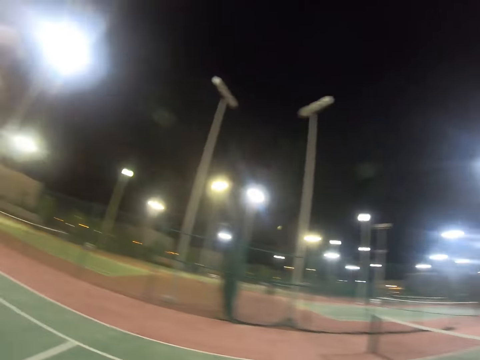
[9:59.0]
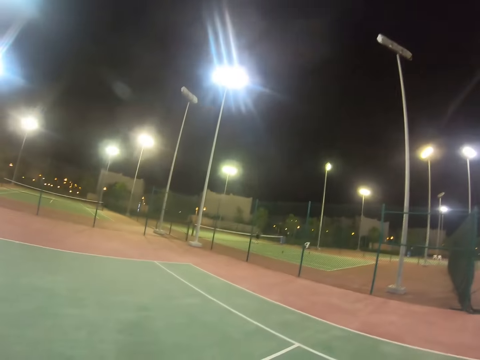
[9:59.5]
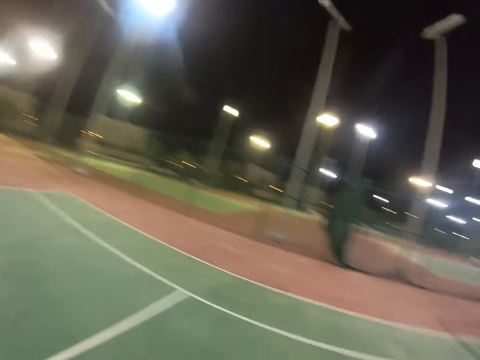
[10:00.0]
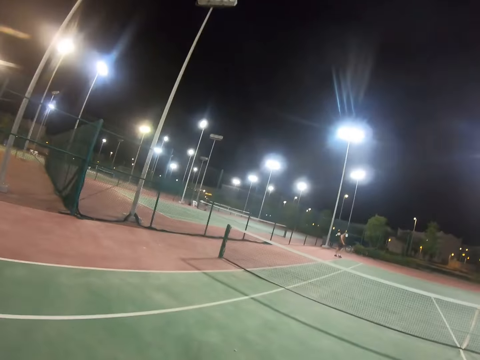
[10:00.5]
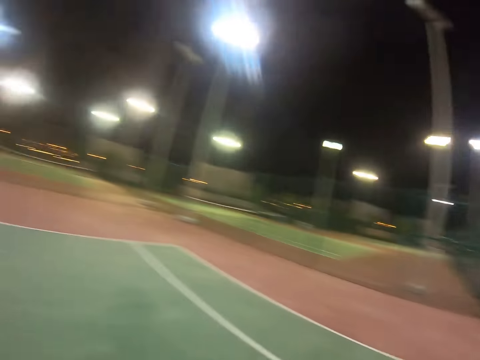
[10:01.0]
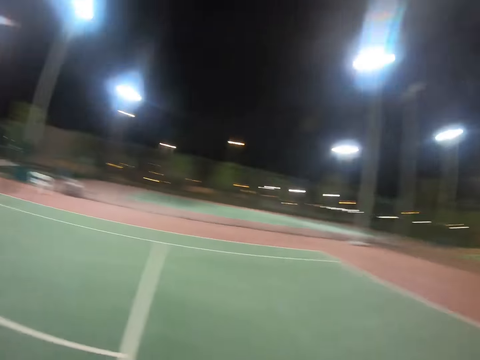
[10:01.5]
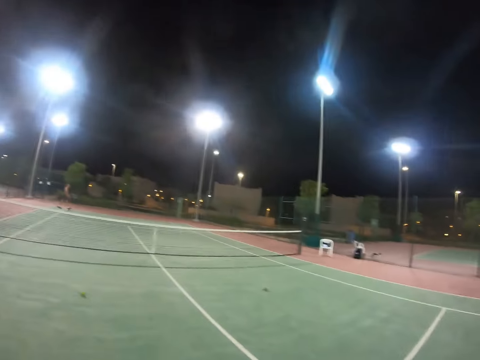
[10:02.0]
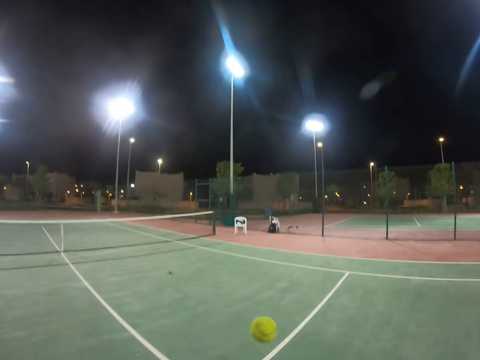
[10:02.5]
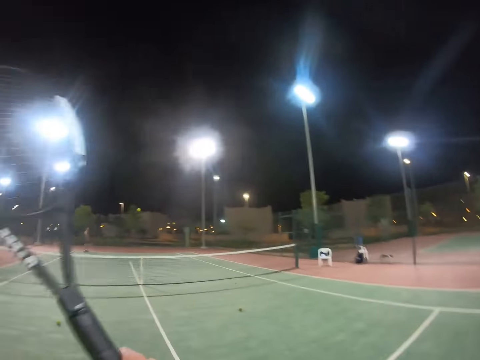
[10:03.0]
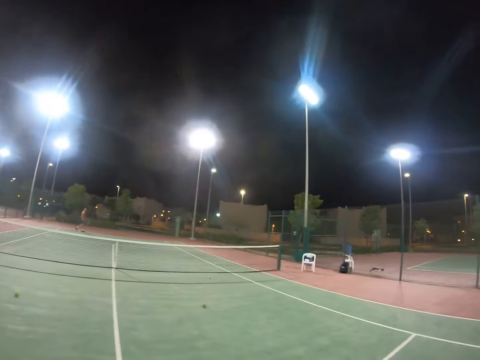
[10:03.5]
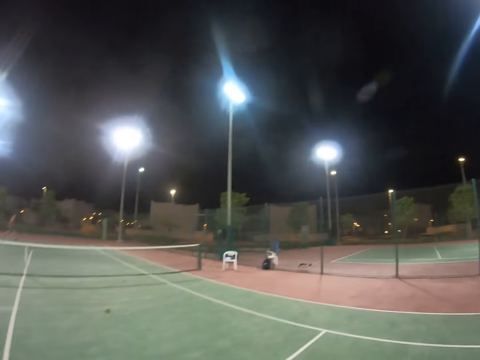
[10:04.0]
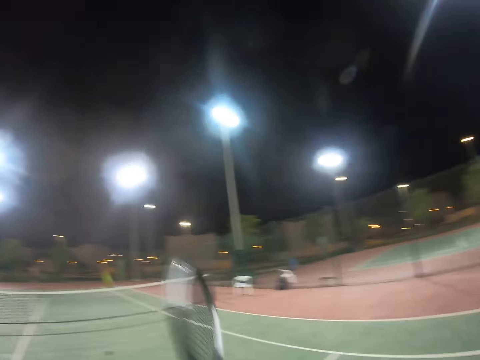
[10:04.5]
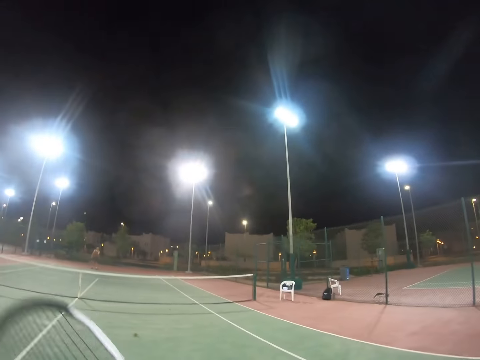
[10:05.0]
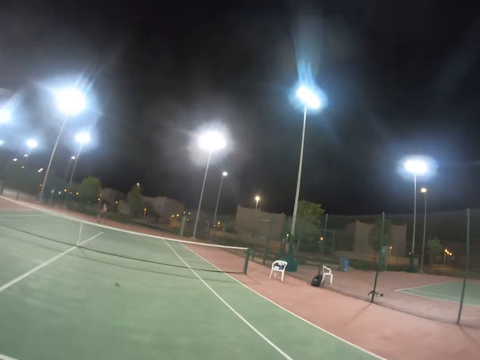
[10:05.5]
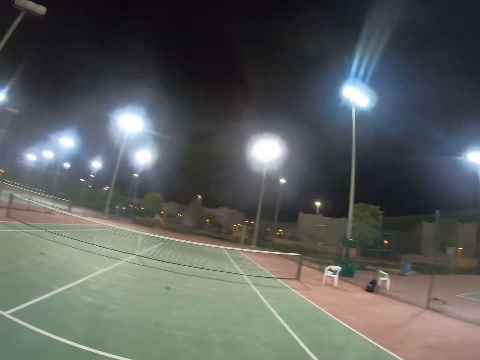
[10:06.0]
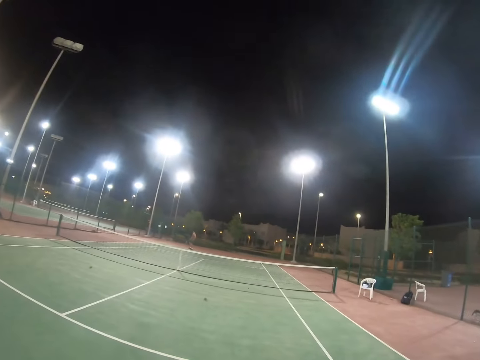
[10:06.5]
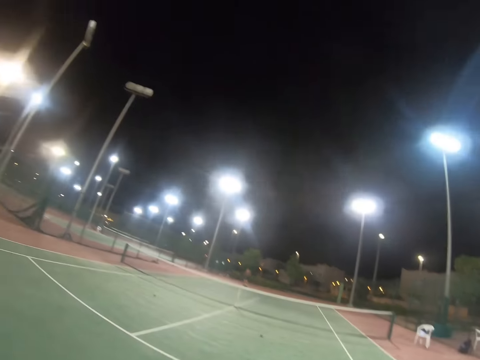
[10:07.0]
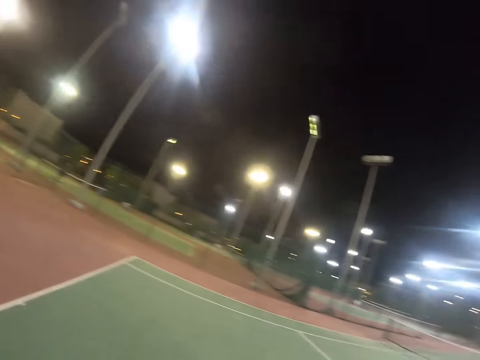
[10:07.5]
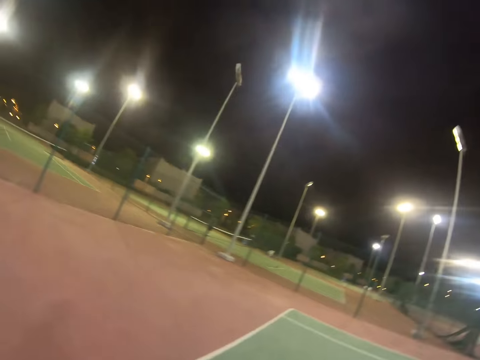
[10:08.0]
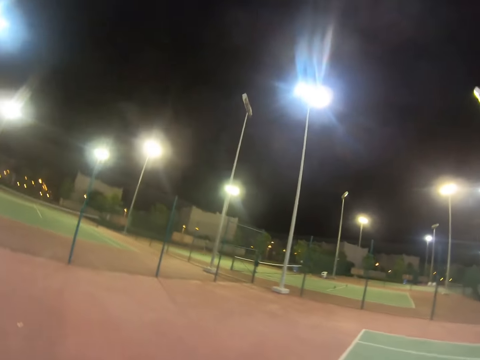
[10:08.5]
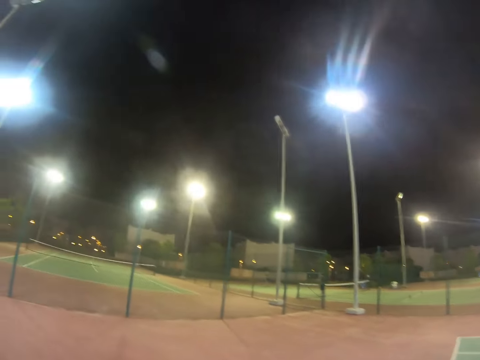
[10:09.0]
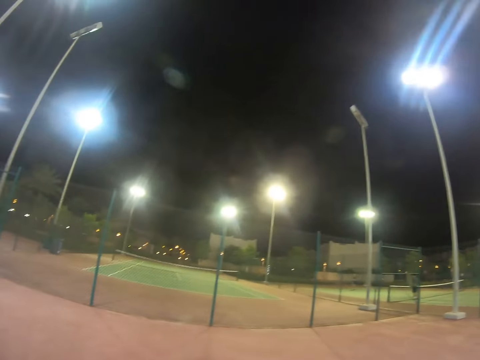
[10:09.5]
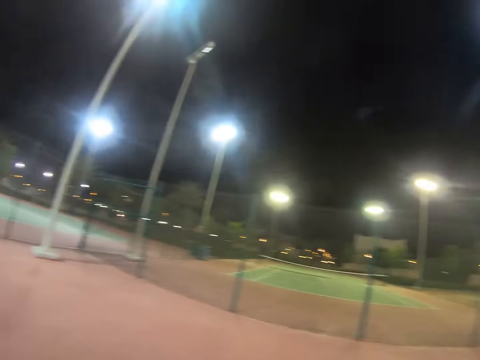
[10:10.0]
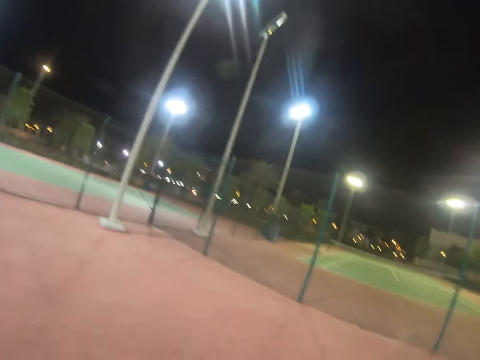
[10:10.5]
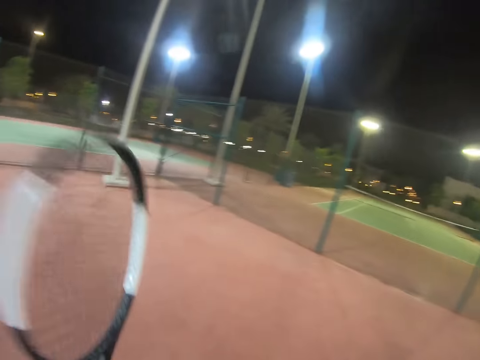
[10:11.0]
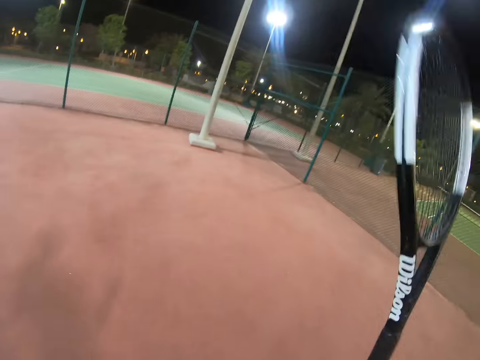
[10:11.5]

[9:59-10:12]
The camera wearer and a person are playing tennis.

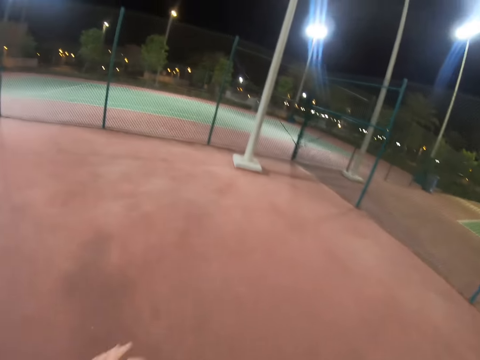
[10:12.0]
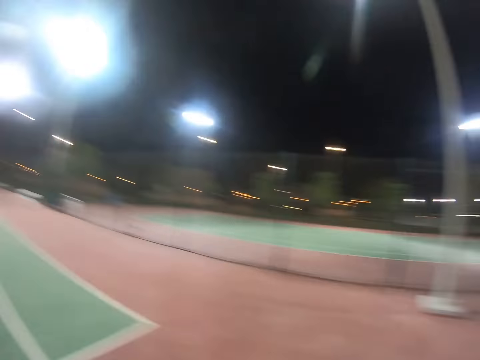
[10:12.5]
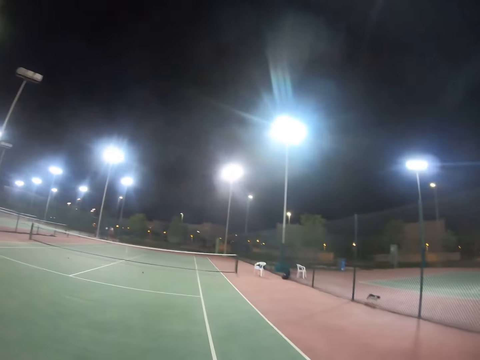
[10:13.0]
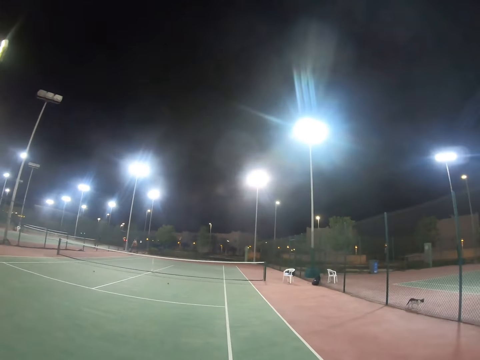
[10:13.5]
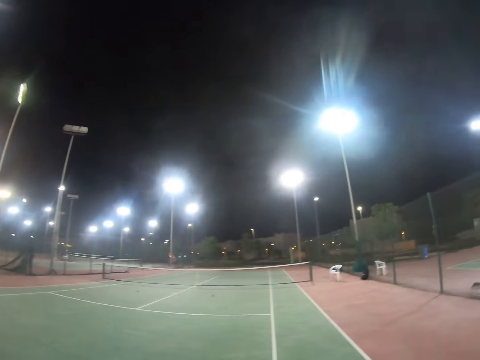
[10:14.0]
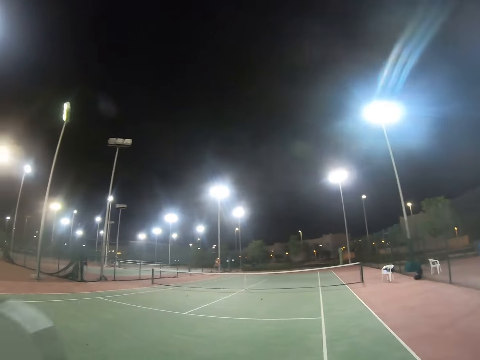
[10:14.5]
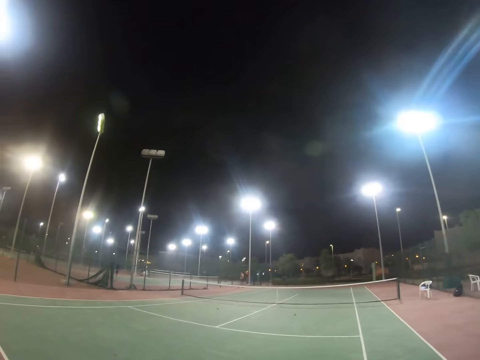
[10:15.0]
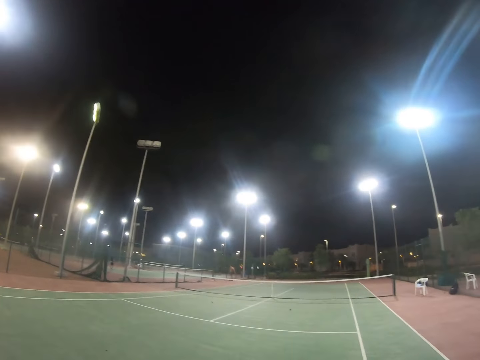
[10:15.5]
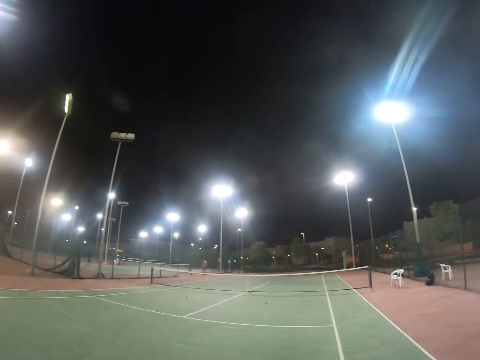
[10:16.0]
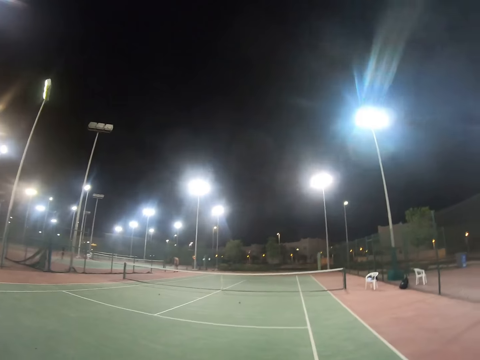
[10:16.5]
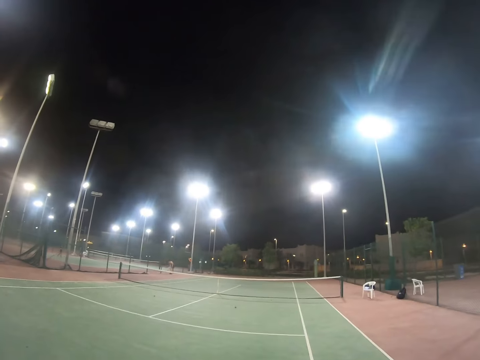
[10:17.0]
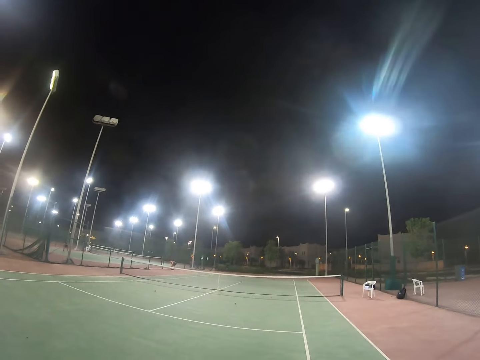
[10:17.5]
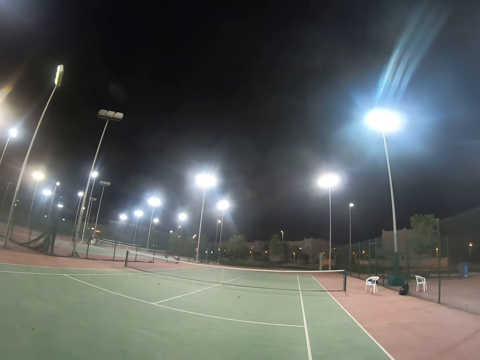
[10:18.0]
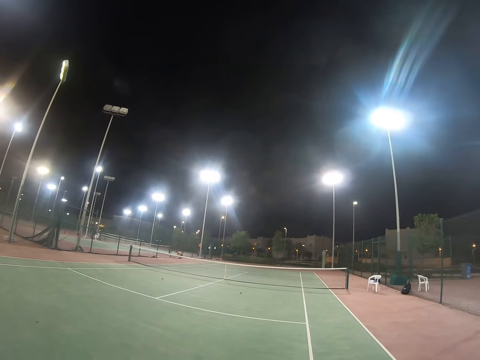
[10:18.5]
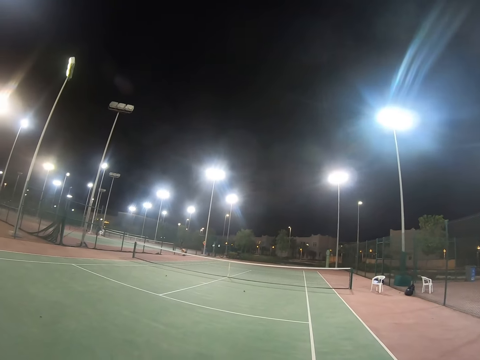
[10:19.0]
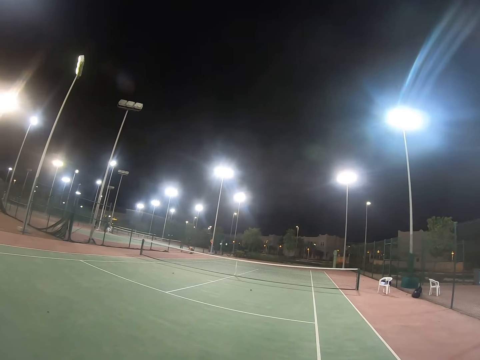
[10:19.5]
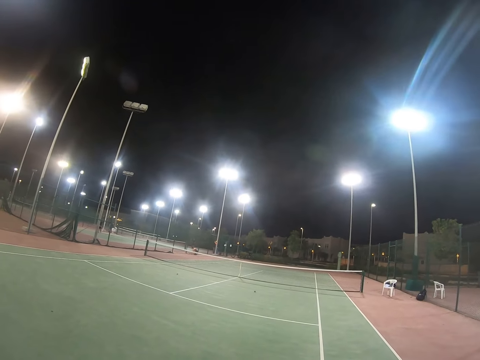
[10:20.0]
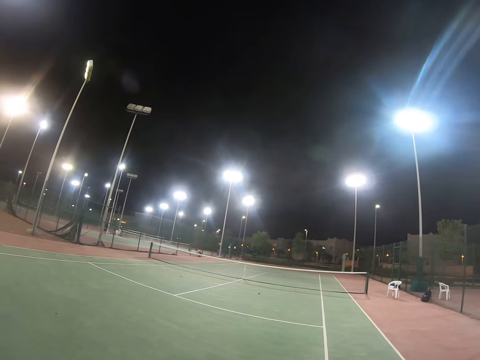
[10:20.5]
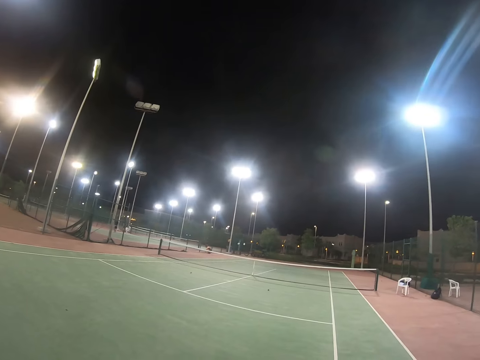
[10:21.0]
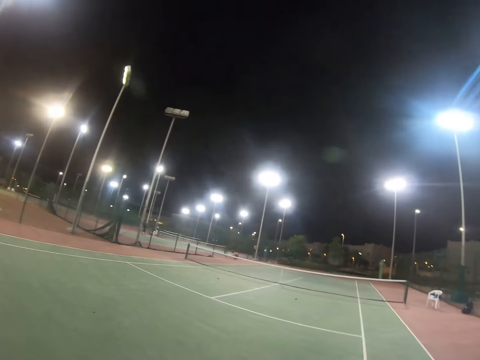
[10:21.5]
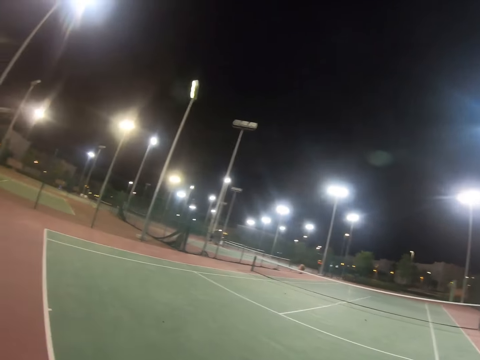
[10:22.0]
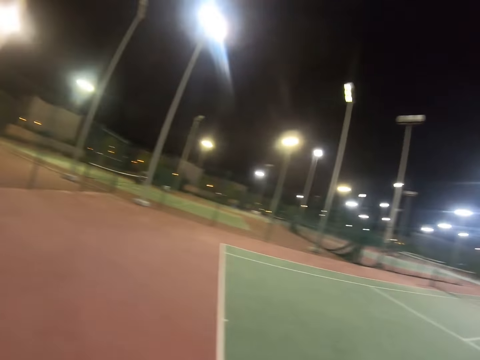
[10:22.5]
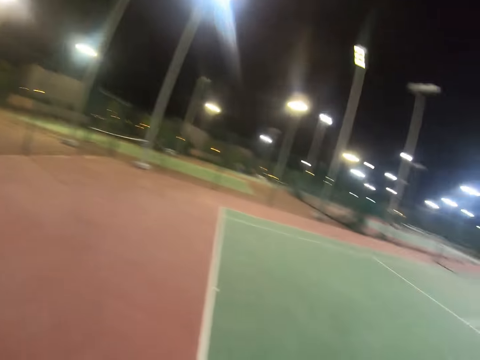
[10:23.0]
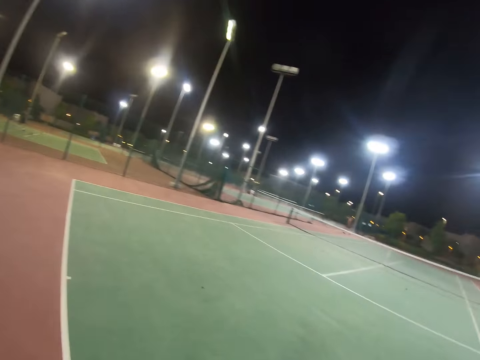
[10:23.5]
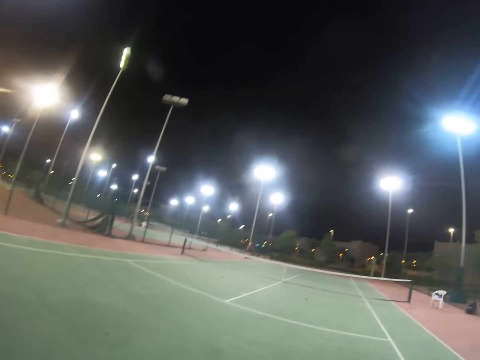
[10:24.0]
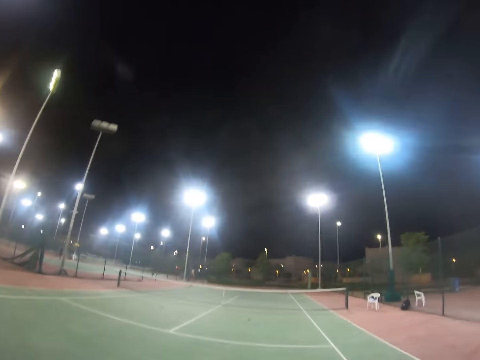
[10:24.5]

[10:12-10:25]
A person is walking toward the fence.
